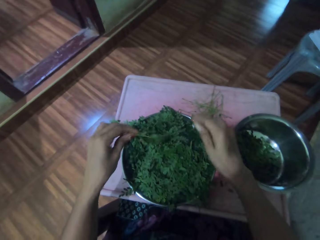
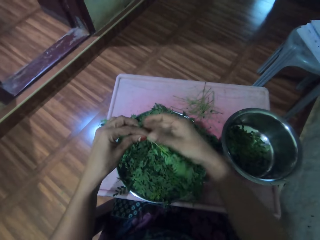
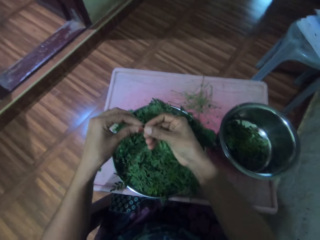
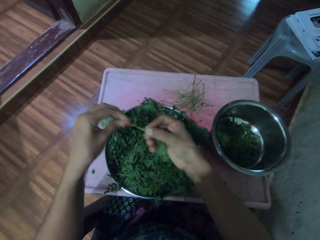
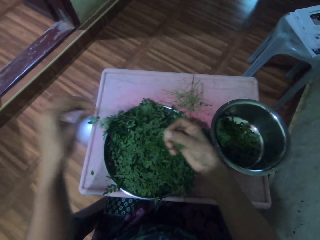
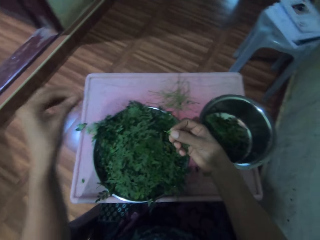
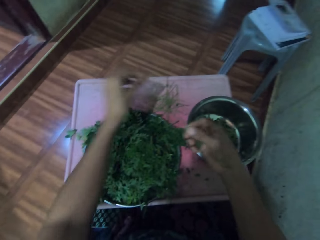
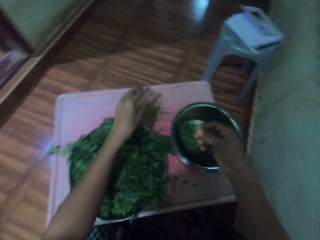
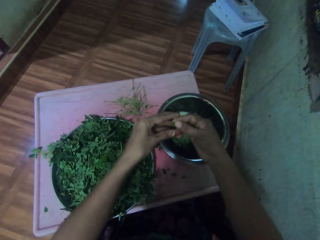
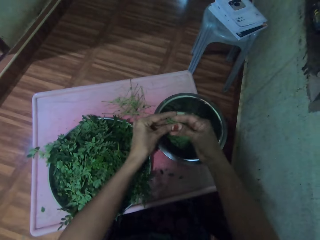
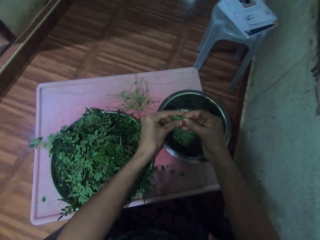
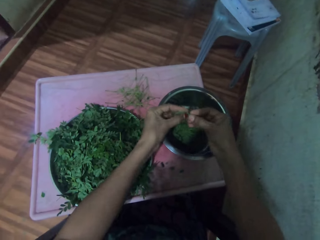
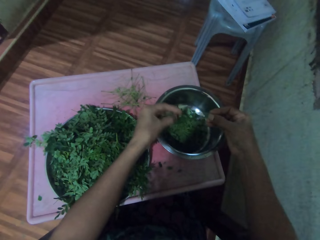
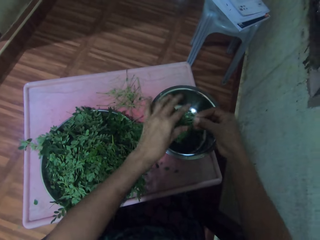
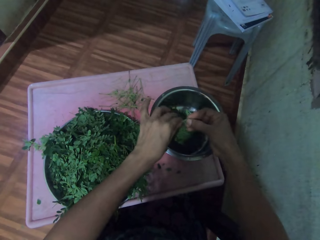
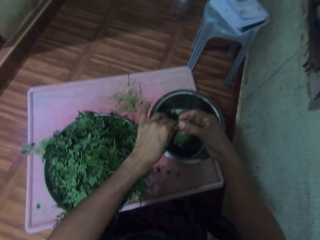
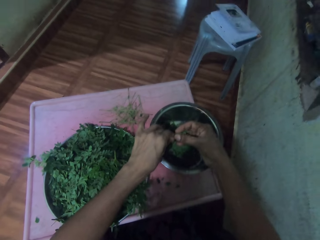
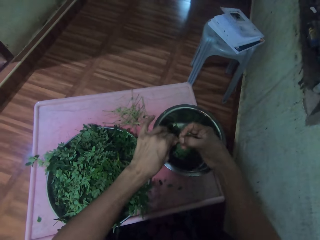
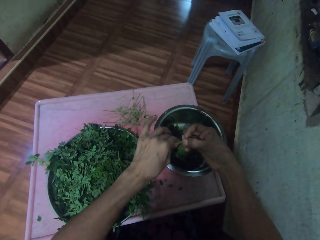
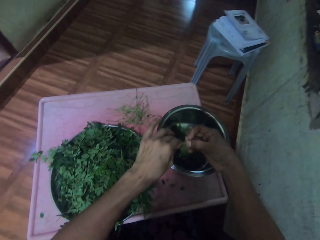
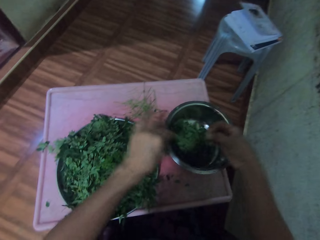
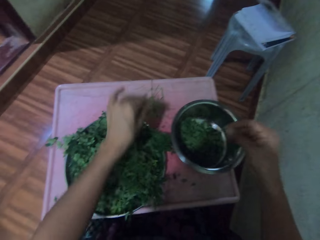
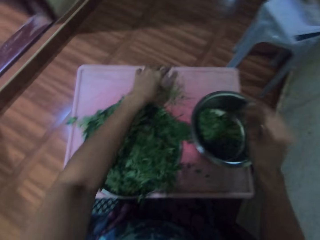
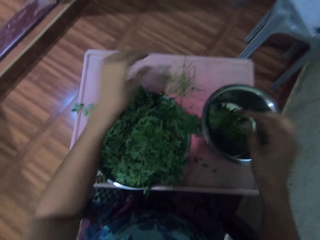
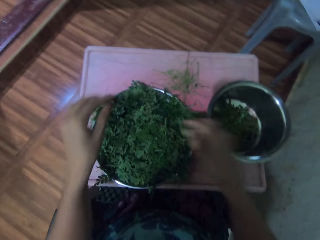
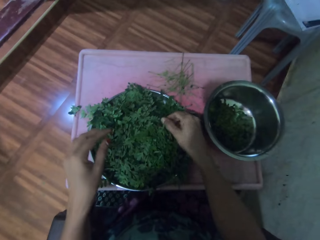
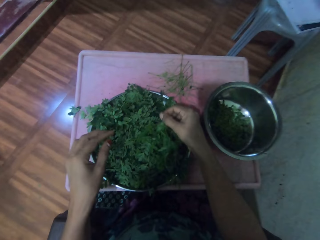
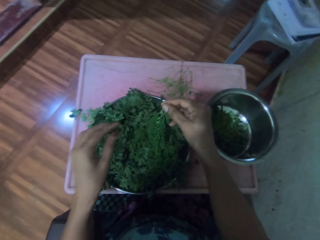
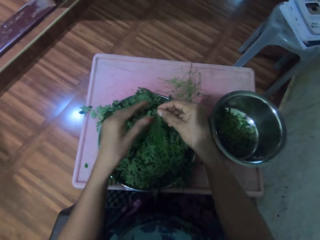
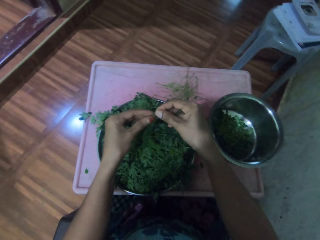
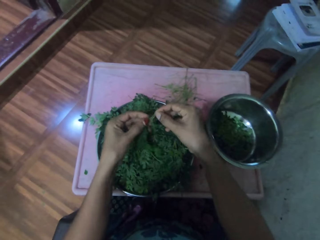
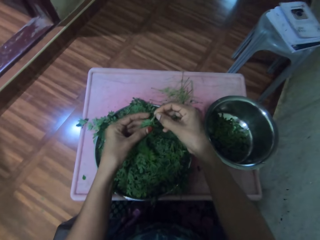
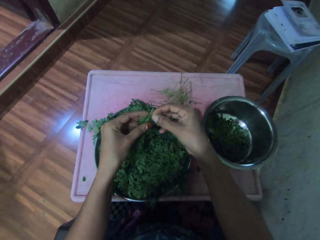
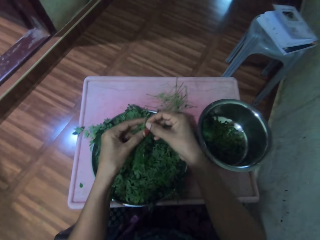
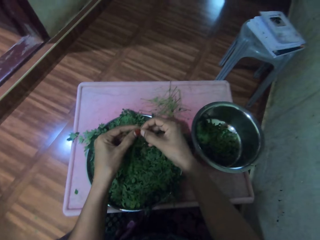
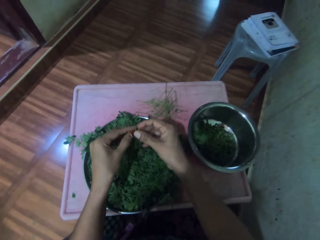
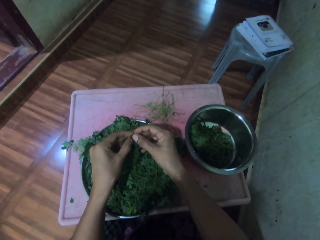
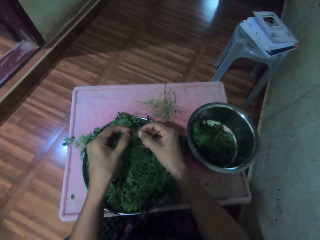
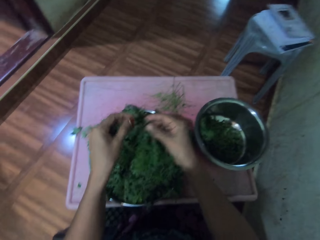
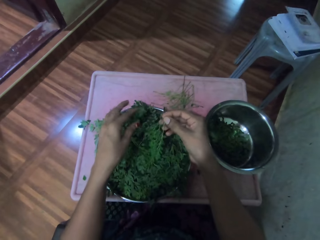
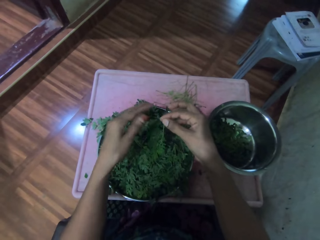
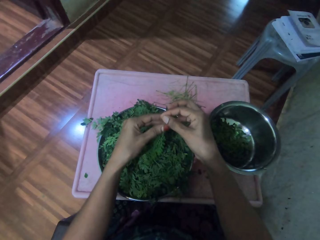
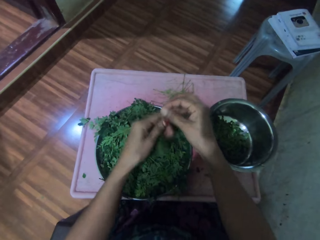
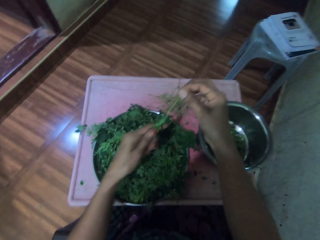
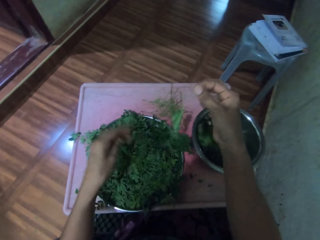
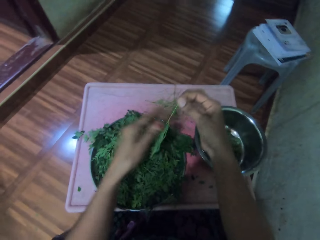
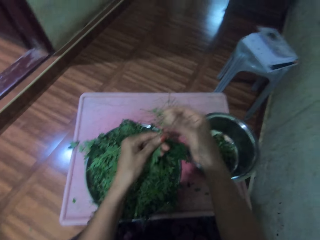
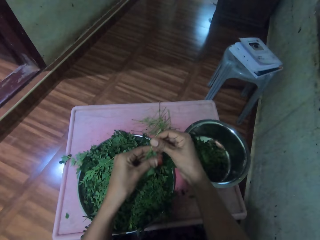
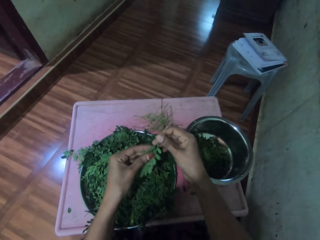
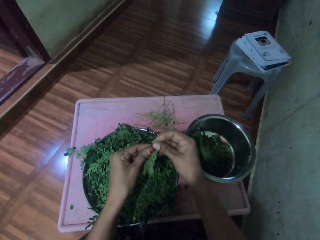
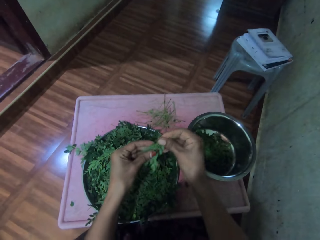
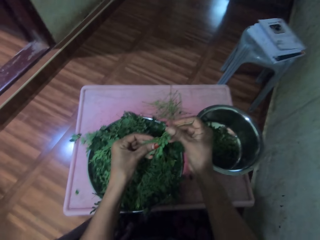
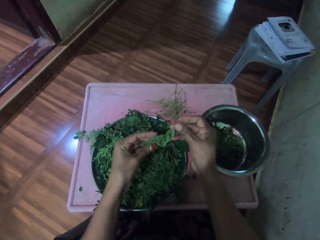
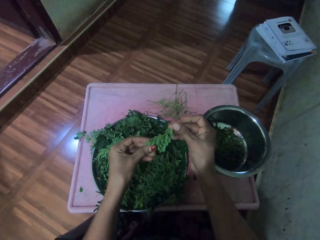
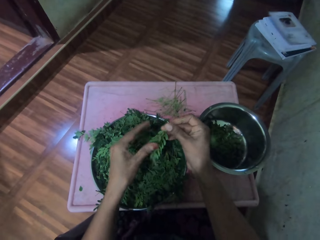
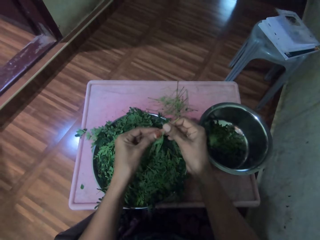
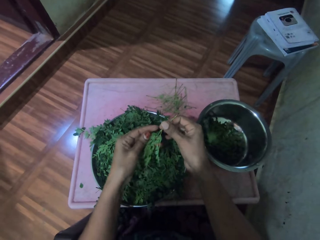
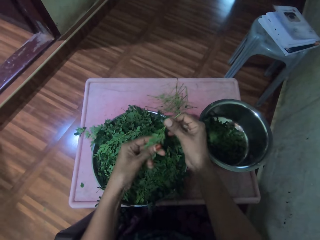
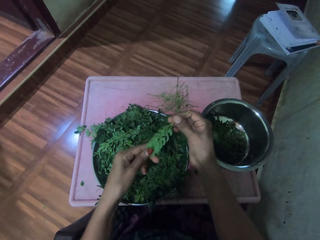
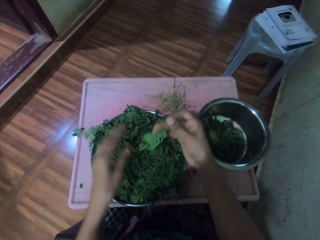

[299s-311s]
The camera wearer picks vegetables from the tray. They pluck vegetables from the stalk or twig. They touch the vegetable twig. They drop the stalk on the table. They cut the vegetable. They put the vegetables in the silver bowl. They pick vegetables from the tray. They touch the vegetable twig or leaves with the left hand.

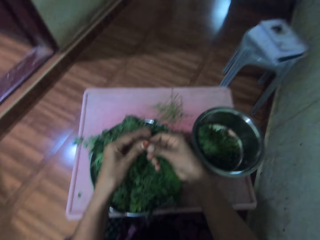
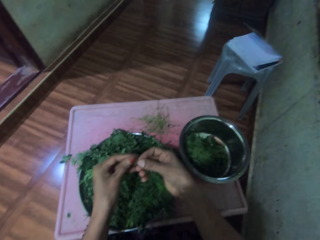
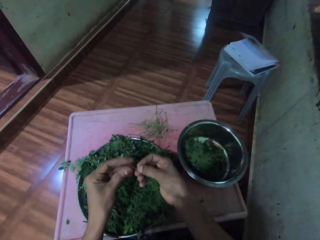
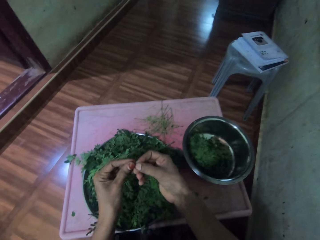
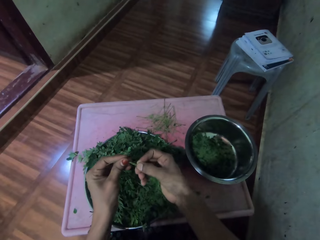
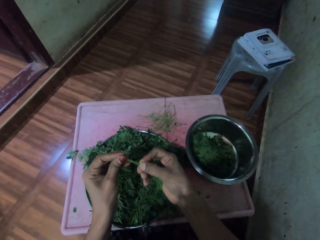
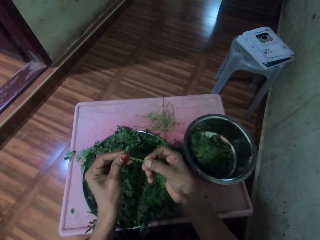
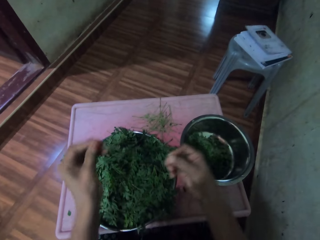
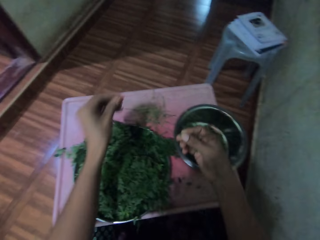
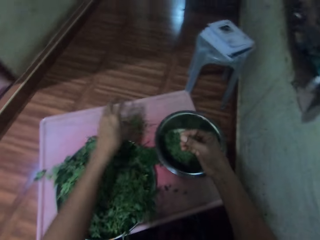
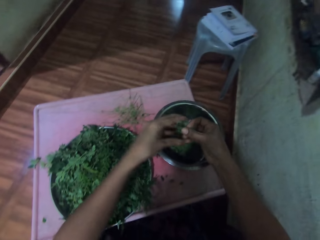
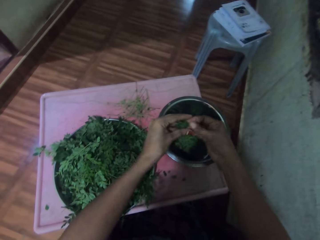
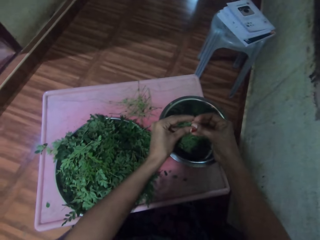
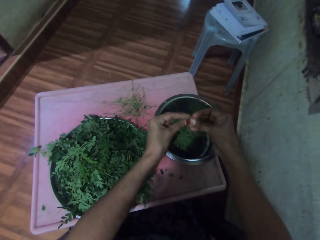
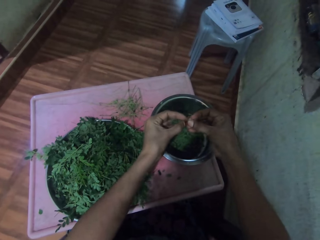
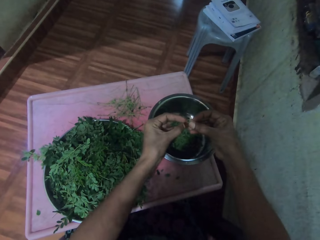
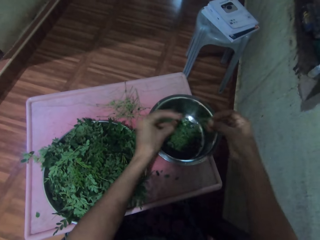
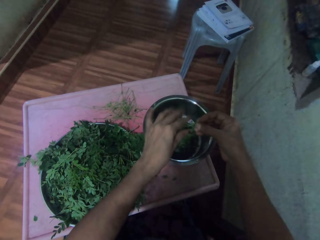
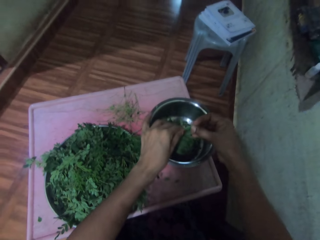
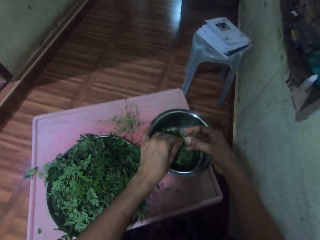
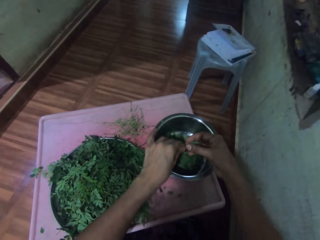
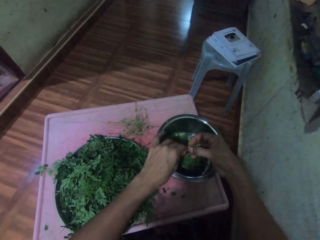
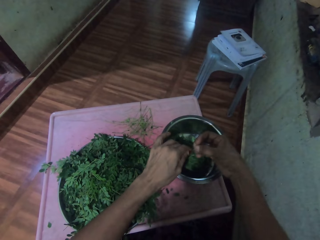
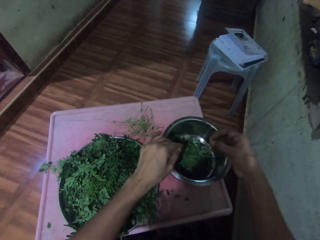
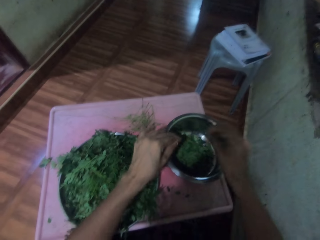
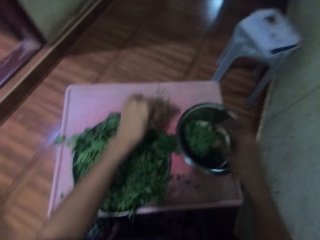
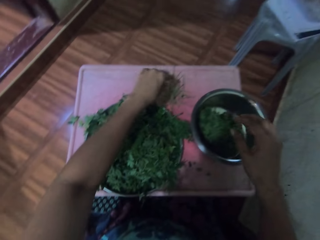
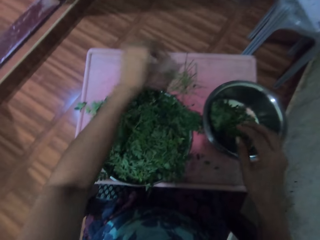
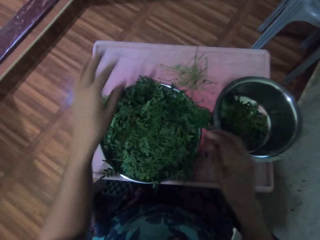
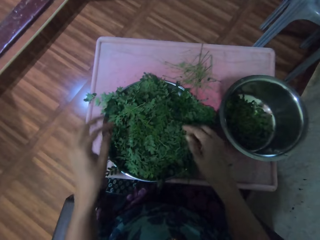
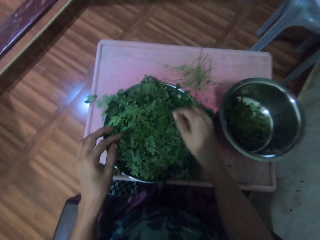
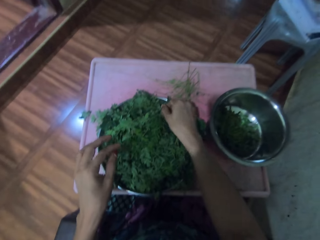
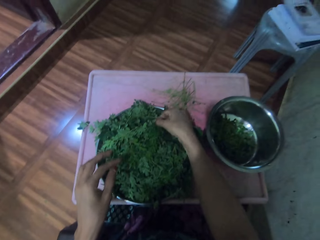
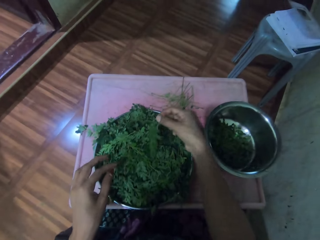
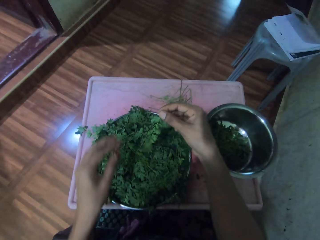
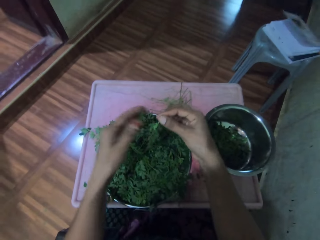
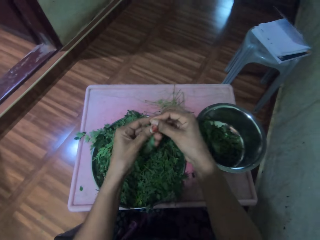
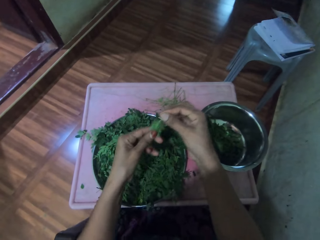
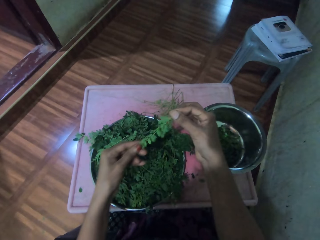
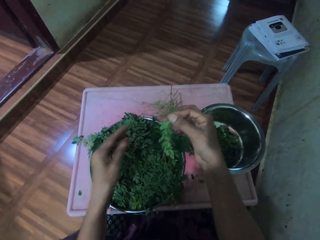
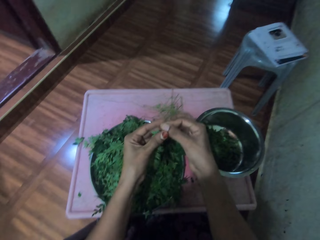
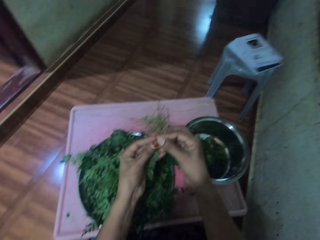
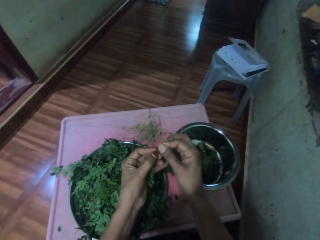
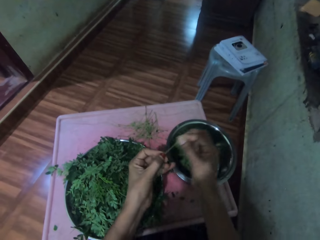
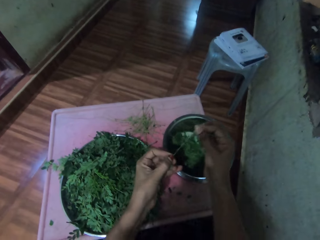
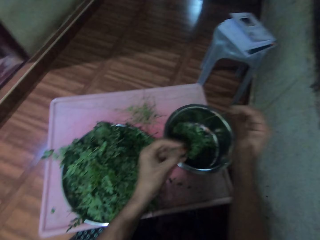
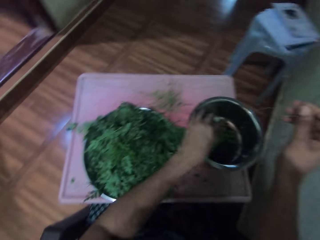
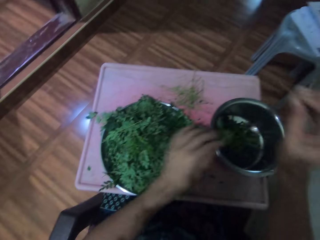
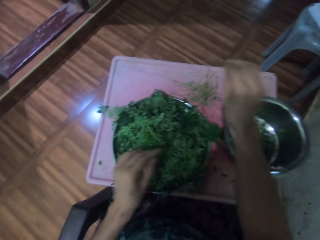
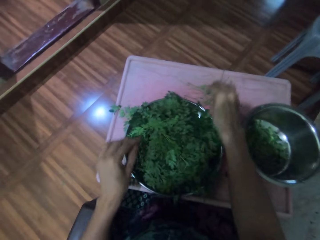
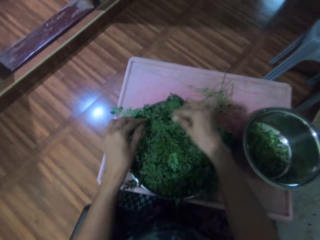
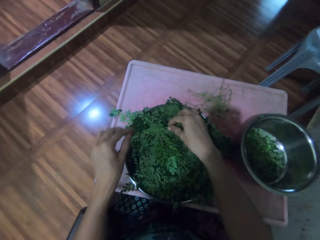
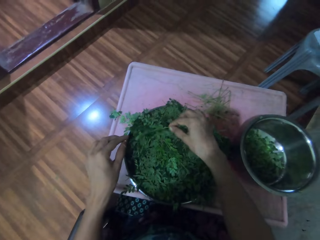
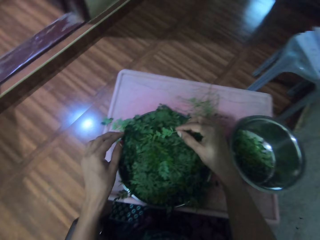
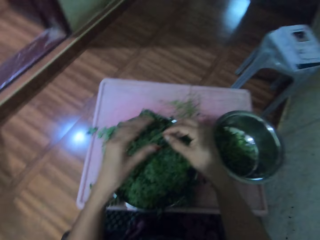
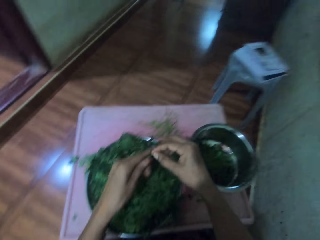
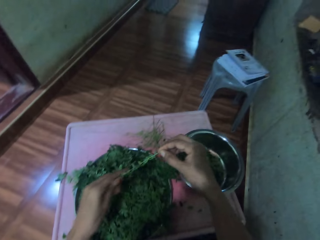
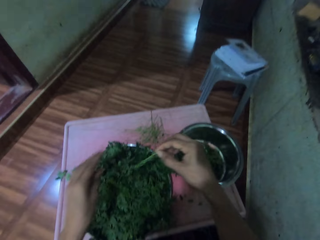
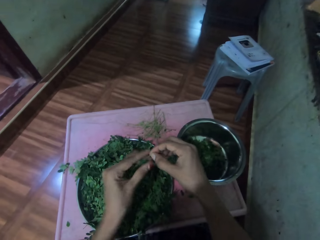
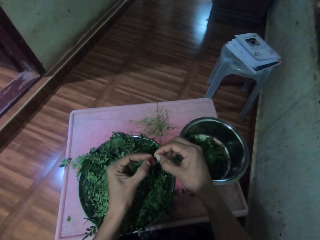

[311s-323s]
The camera wearer plucks vegetables from the stalk or twig. They drop the stalk on the table. They cut the vegetables. They put the vegetables in the silver bowl. They pick vegetables from the tray. They touch the vegetable twig. They pluck vegetables from the stalk. They put the vegetables in the silver bowl. They drop the stalk on the table. They pick vegetables from the tray. They touch the vegetable twig.
